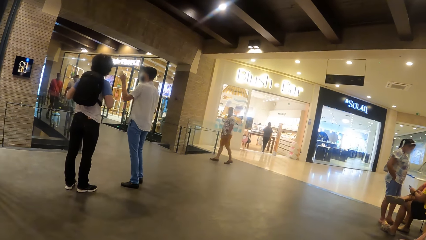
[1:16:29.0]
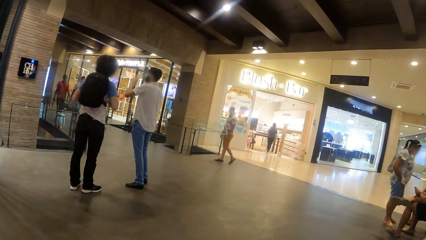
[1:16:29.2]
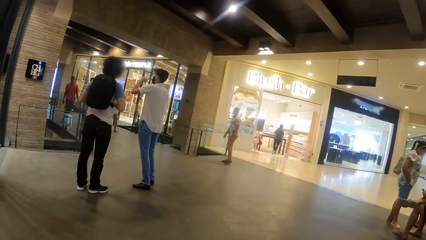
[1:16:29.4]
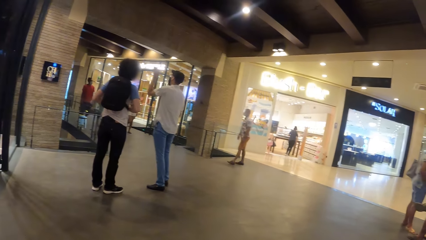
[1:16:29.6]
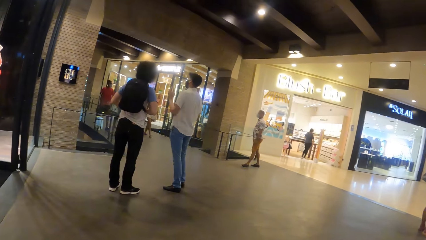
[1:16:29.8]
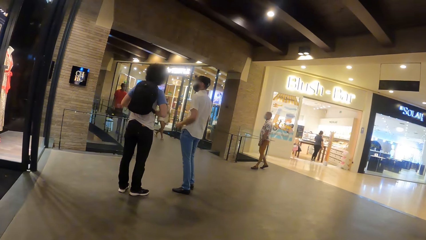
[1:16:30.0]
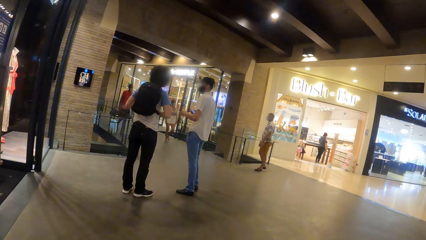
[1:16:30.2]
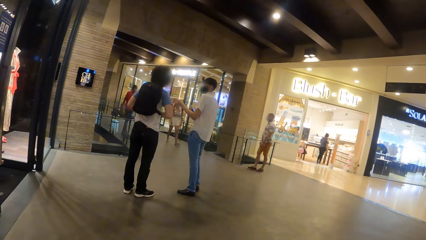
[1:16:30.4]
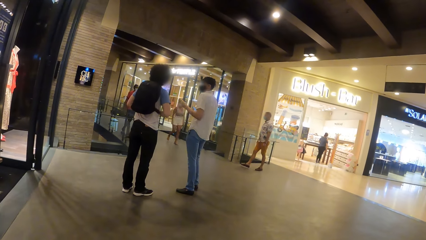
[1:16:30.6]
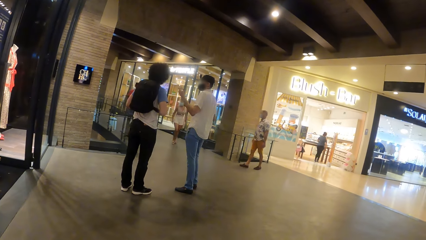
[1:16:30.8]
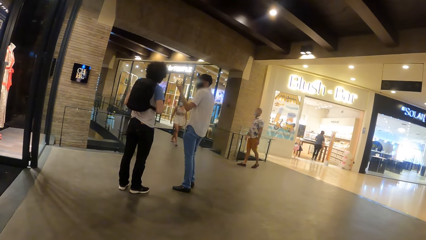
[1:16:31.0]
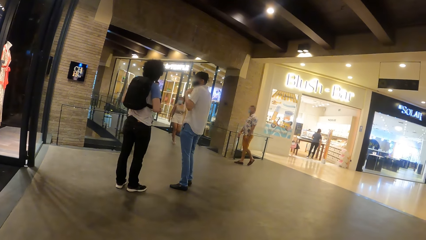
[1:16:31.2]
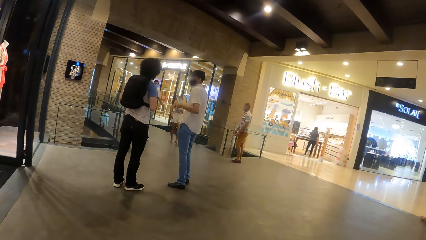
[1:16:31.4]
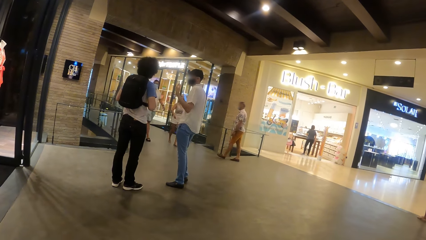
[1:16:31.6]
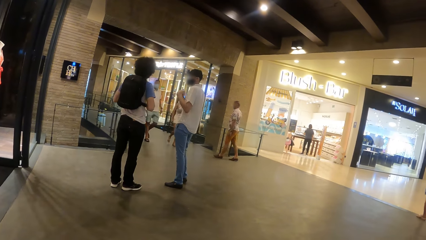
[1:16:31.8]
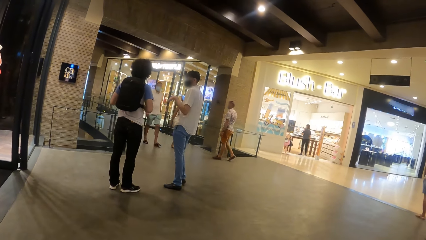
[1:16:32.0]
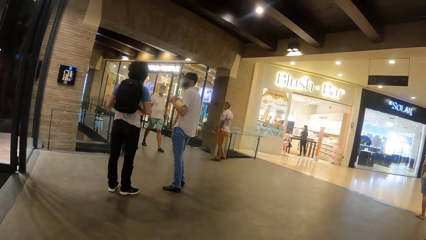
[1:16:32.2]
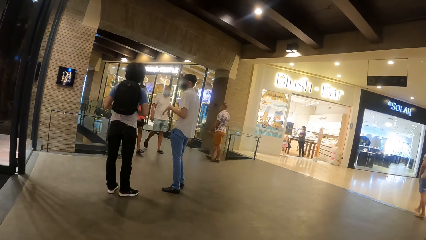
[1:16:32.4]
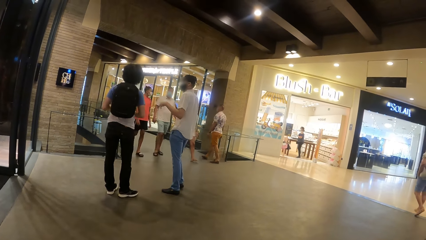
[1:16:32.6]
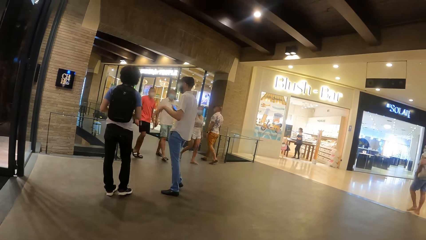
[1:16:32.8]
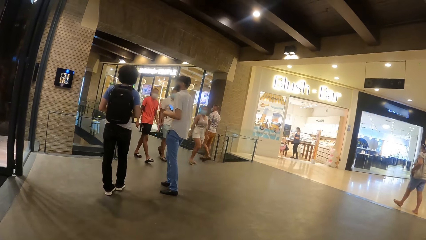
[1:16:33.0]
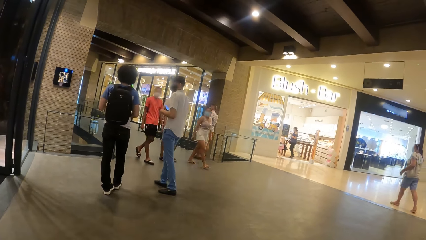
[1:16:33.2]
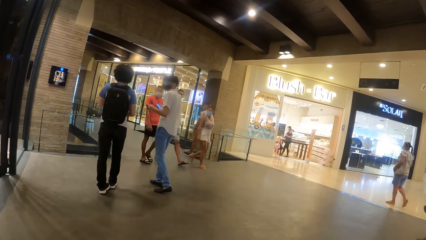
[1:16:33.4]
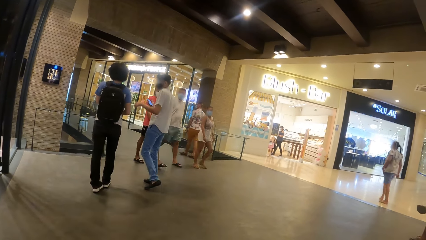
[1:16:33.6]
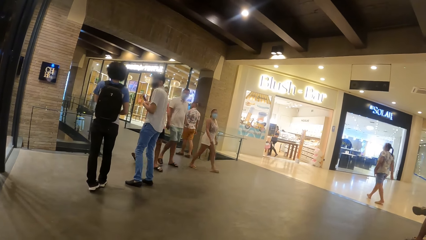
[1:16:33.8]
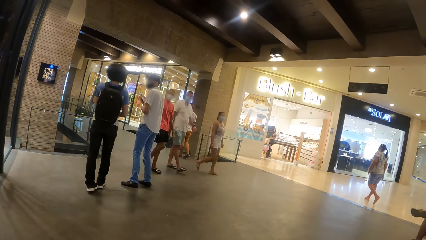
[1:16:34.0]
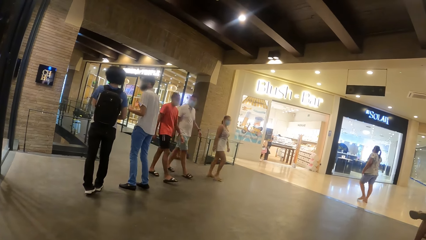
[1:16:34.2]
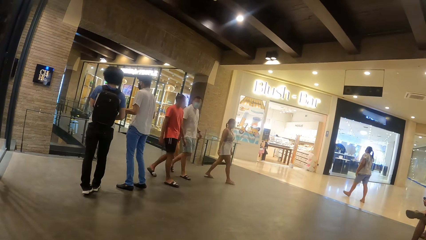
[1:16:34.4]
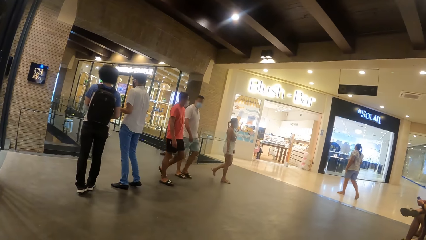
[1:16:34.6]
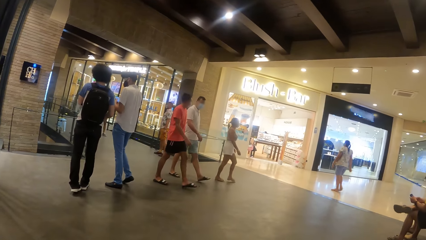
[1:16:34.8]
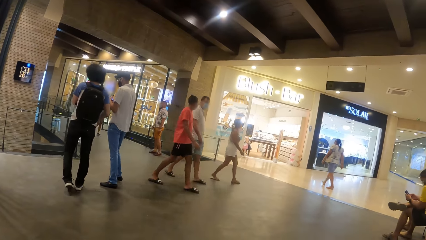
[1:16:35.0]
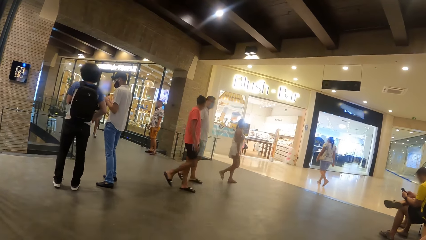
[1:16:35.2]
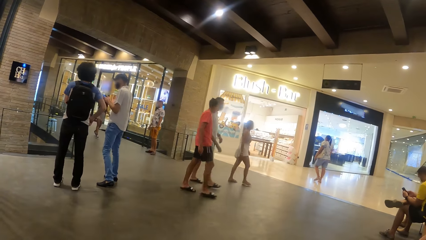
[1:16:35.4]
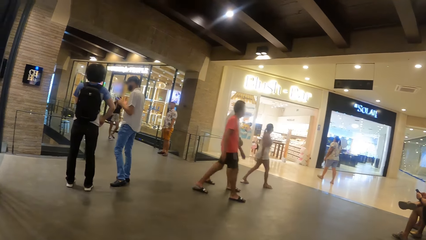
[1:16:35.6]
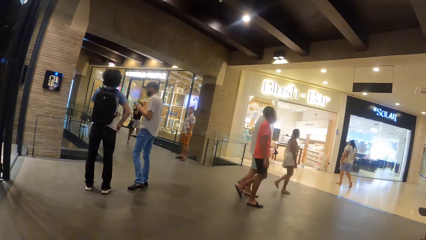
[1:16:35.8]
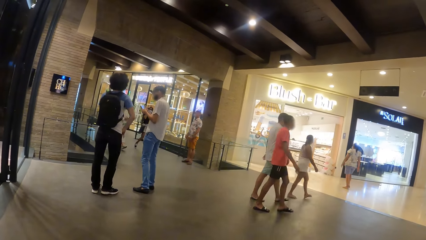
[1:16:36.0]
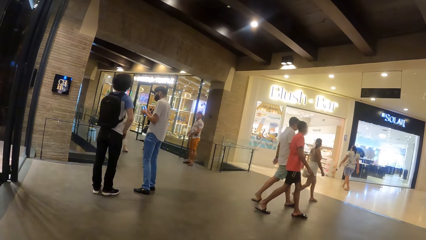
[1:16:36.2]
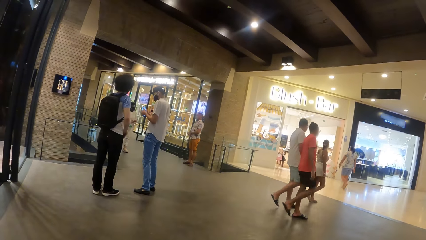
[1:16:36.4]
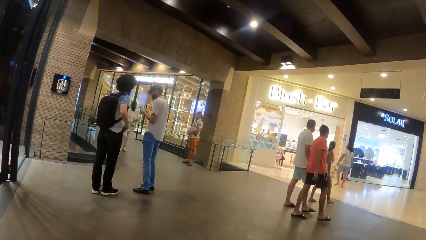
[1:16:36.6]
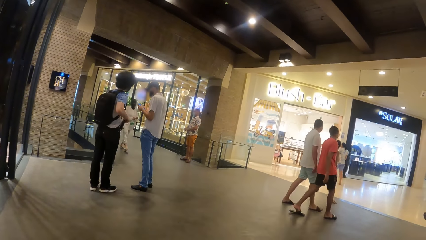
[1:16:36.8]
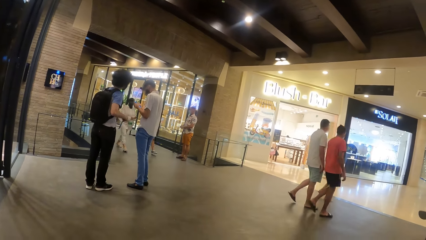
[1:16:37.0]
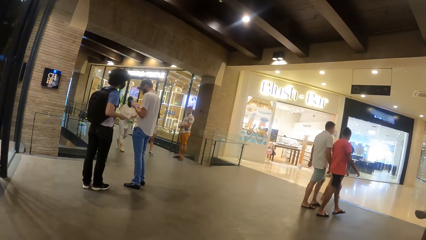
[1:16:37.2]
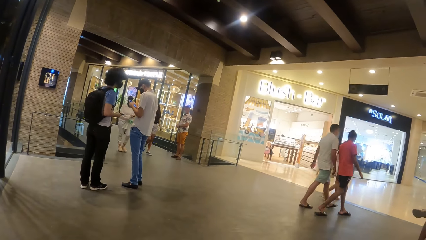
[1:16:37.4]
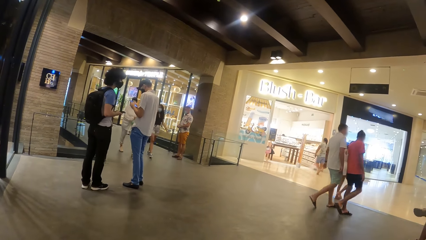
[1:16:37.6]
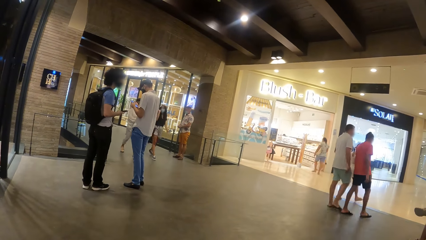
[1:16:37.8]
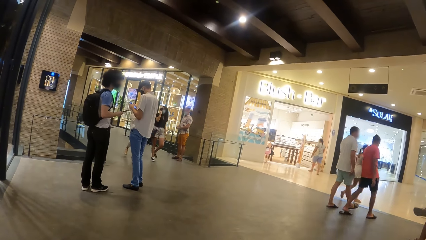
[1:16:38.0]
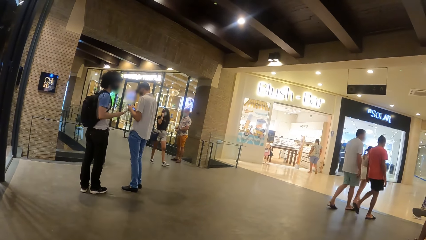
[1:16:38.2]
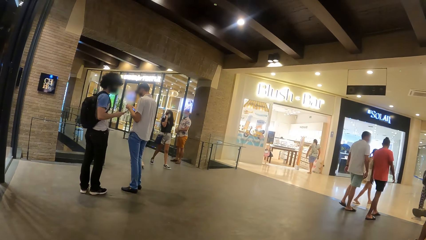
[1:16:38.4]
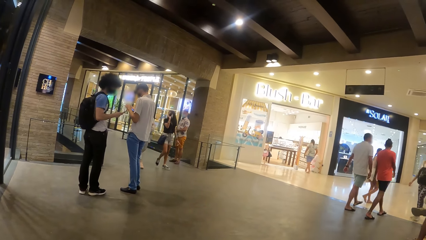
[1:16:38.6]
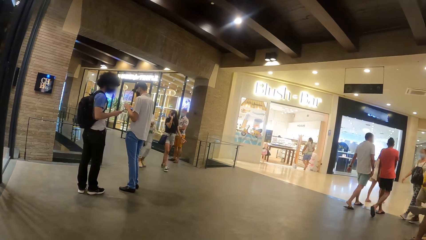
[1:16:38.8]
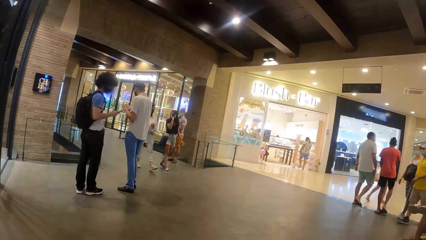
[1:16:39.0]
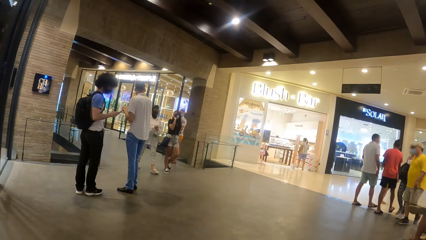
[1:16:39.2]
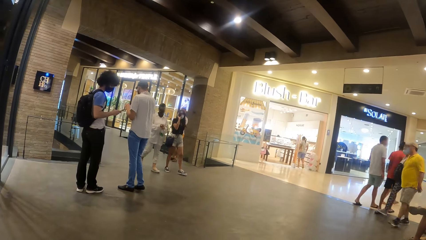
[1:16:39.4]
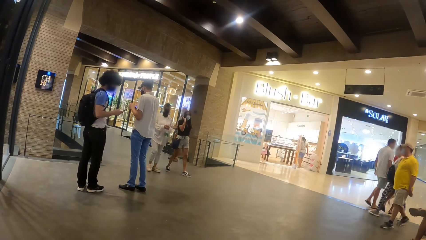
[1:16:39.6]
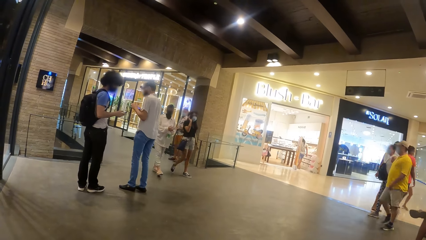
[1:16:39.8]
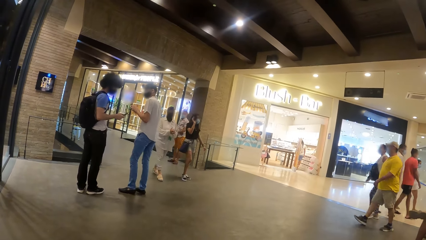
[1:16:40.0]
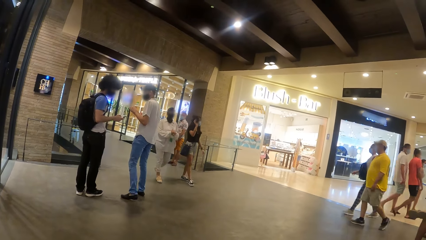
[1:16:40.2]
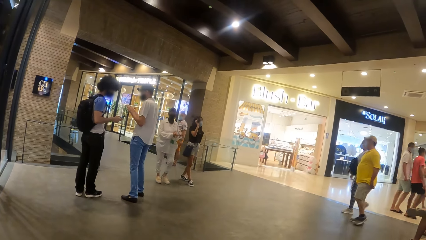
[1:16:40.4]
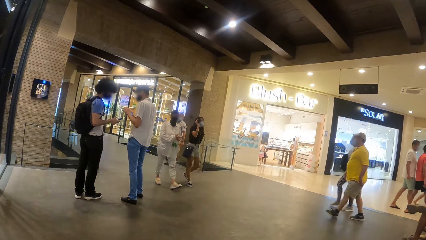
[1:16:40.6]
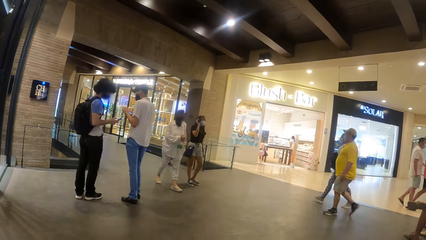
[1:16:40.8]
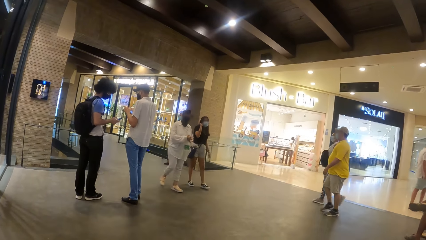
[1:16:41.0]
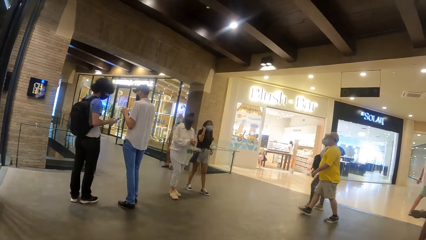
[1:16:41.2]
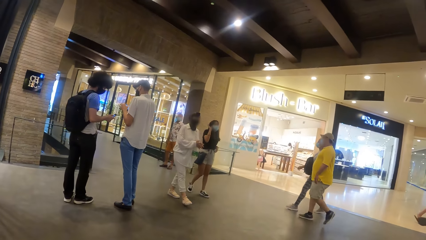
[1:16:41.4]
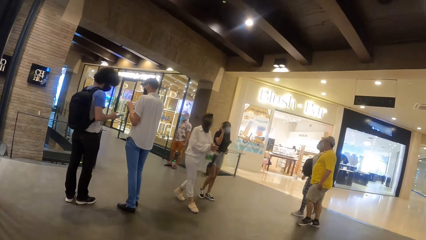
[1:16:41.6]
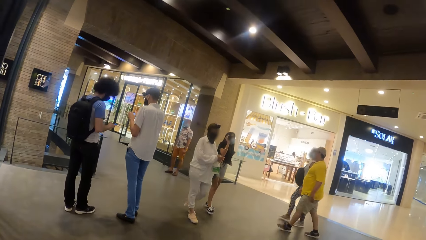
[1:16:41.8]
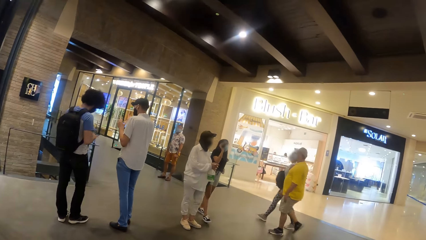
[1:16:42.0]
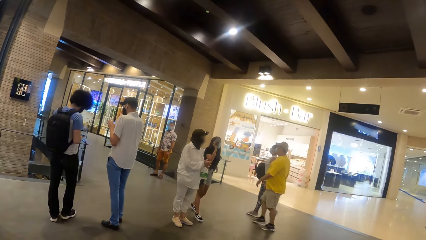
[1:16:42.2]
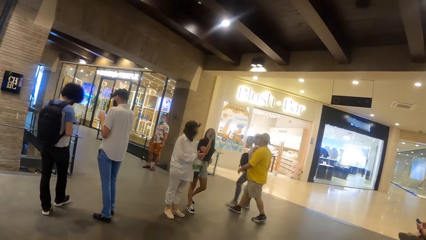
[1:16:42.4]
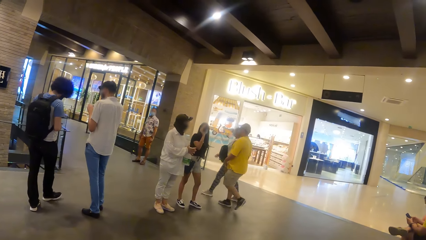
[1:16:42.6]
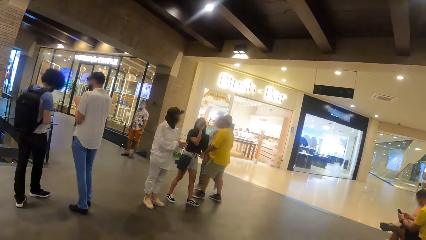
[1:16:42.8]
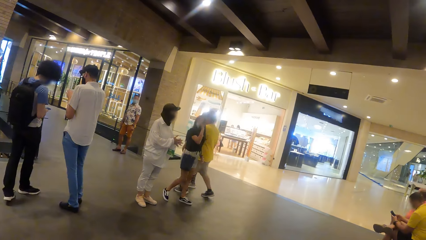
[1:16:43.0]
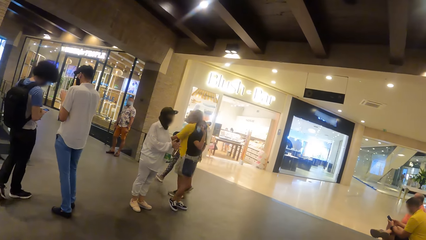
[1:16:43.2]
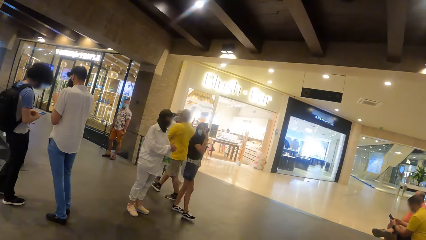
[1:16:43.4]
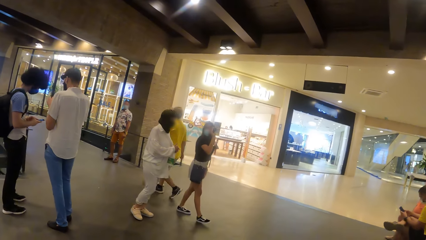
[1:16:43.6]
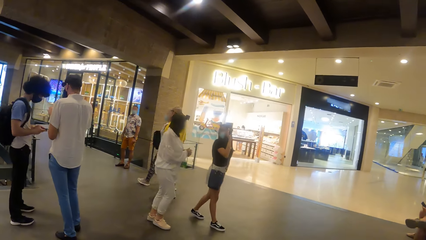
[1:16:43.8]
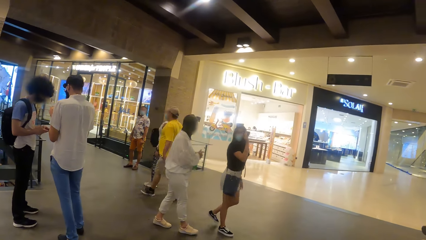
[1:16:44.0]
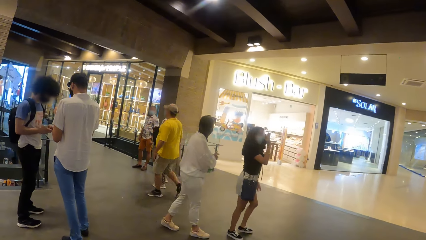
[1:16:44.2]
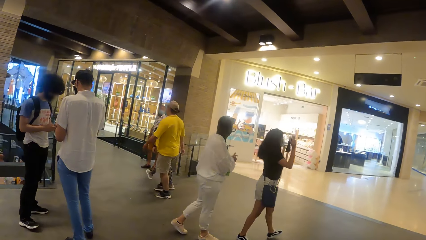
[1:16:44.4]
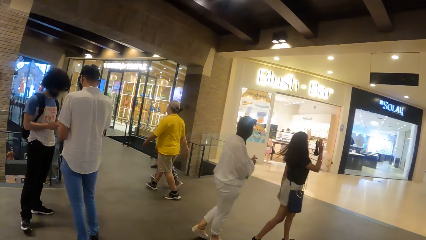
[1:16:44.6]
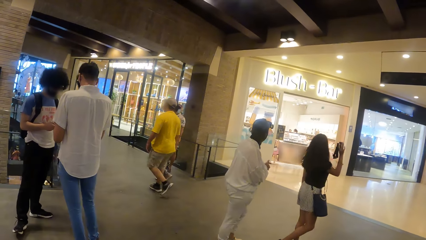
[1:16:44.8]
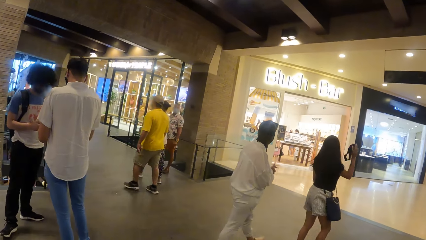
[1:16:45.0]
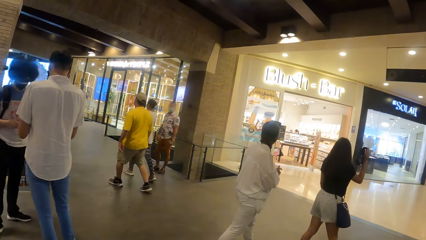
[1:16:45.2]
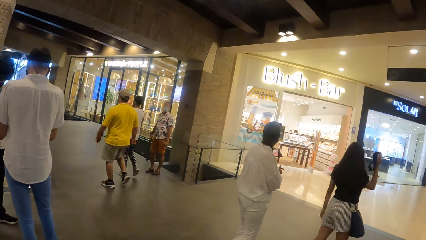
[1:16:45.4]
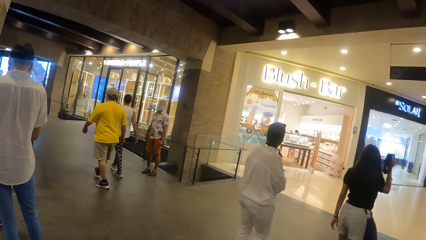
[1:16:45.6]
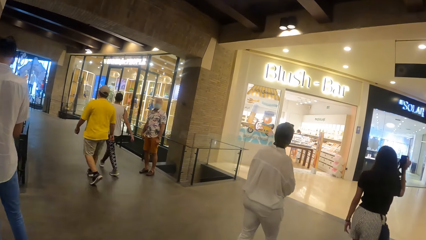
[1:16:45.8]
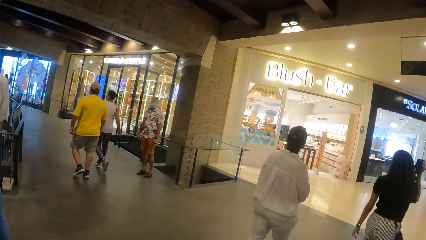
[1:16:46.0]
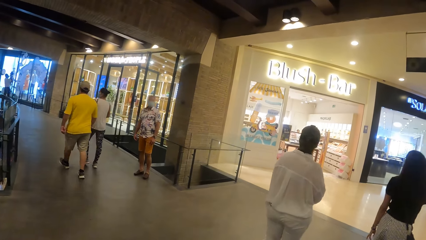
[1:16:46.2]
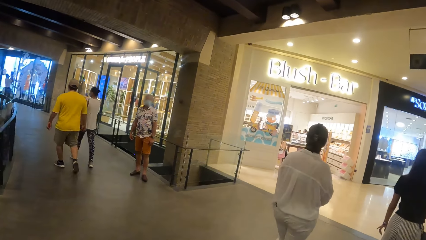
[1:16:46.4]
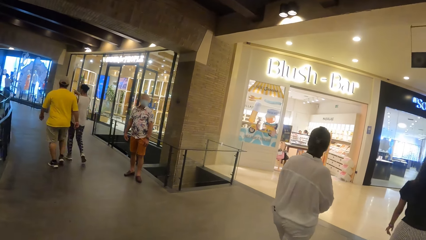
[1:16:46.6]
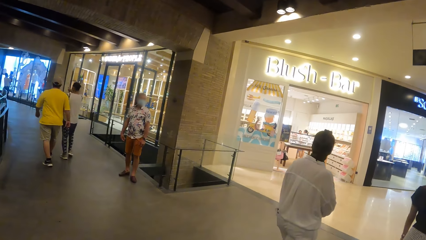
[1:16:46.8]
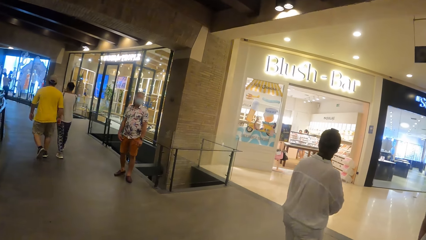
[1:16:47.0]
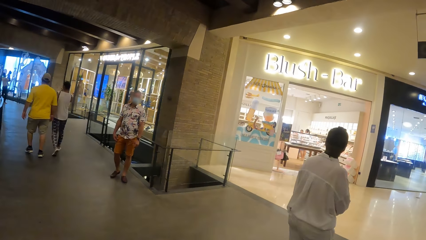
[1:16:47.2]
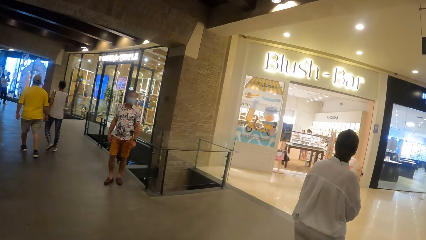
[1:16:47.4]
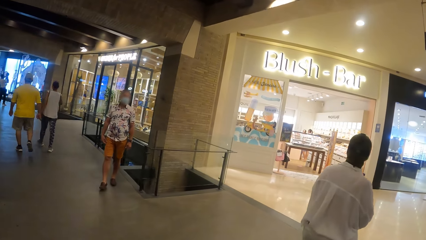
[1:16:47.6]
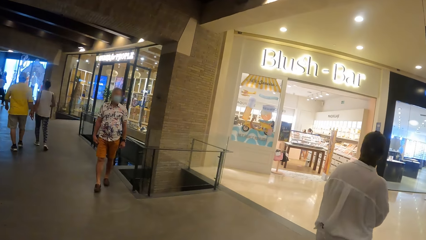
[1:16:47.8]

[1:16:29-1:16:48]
A man operates the phone with both hands. Another man takes the phone from his pocket with his right hand. The other man operates the phone with his right hand. The camera wearer walks on the mall hallway. A woman holds a camera in her right hand.
